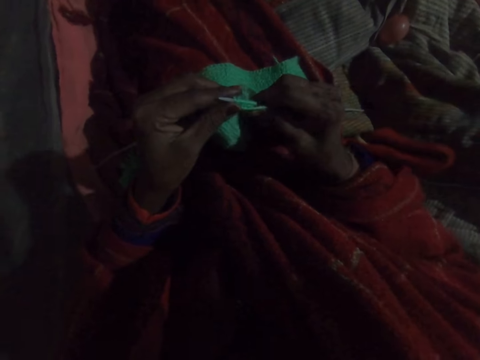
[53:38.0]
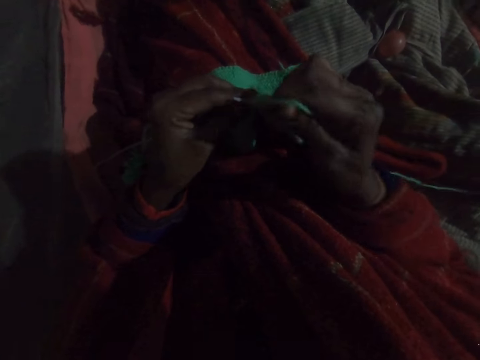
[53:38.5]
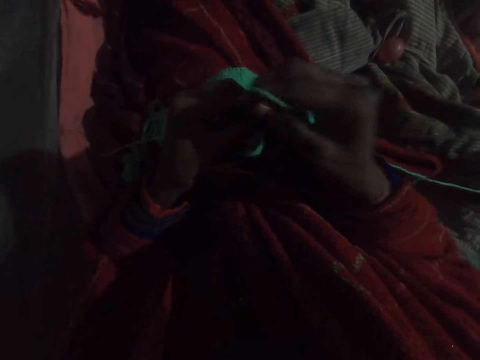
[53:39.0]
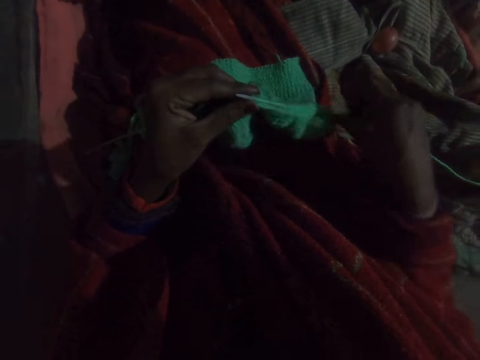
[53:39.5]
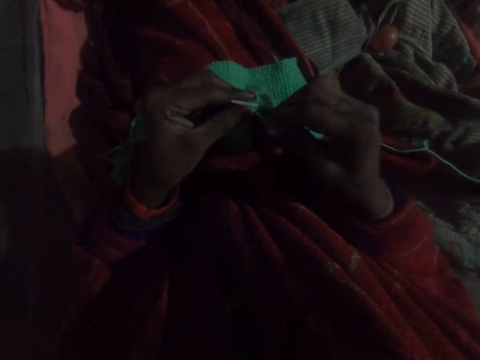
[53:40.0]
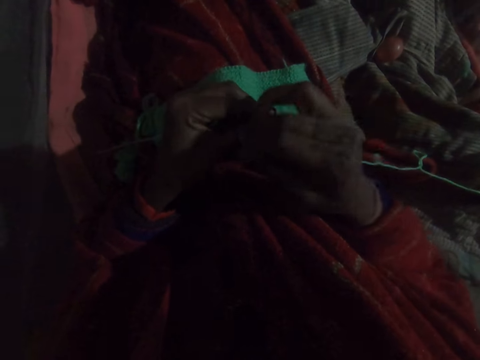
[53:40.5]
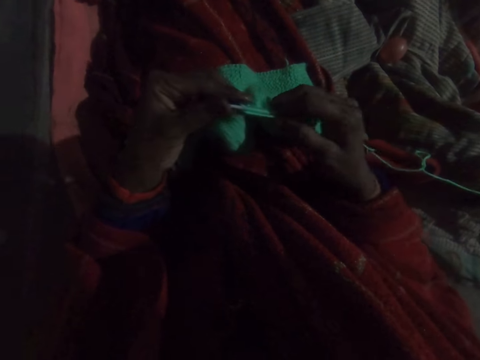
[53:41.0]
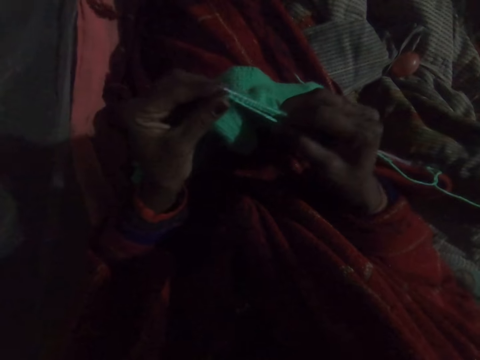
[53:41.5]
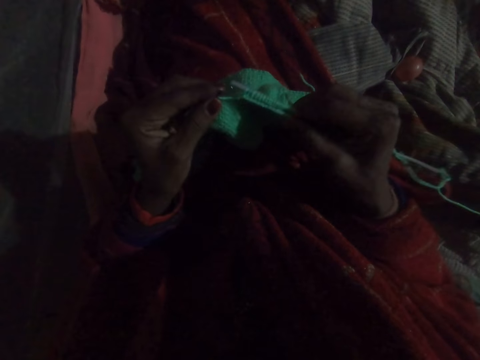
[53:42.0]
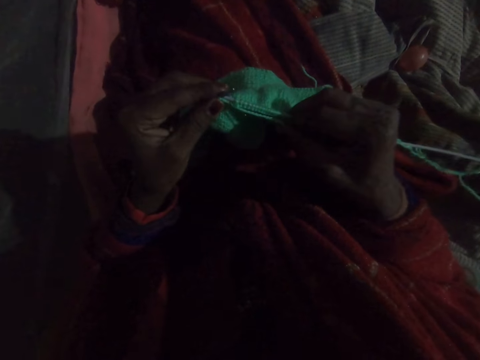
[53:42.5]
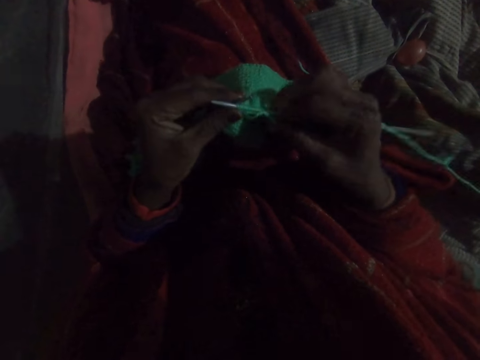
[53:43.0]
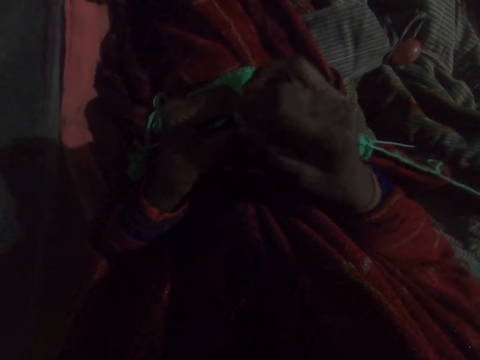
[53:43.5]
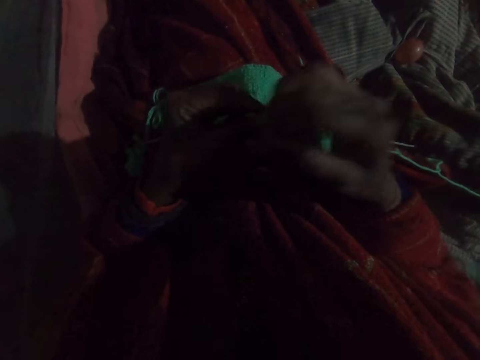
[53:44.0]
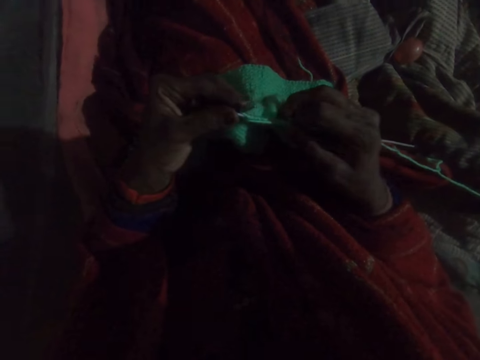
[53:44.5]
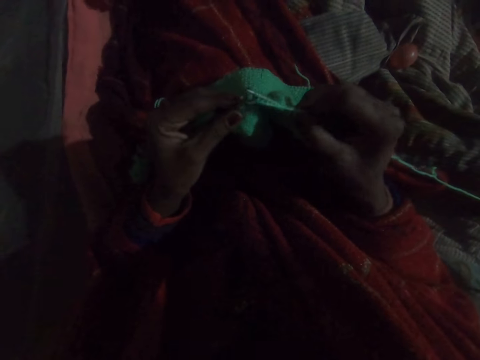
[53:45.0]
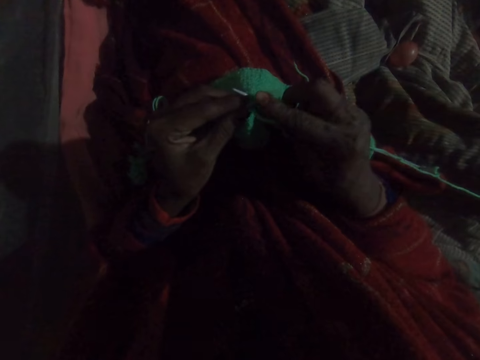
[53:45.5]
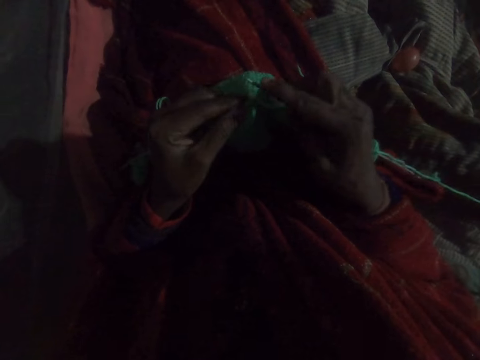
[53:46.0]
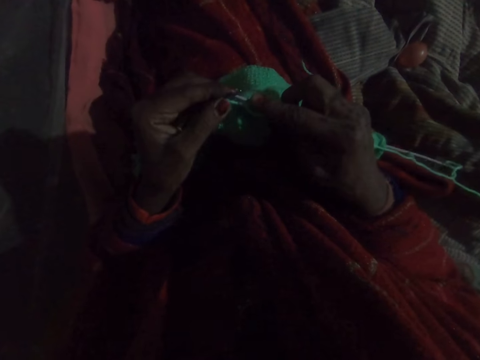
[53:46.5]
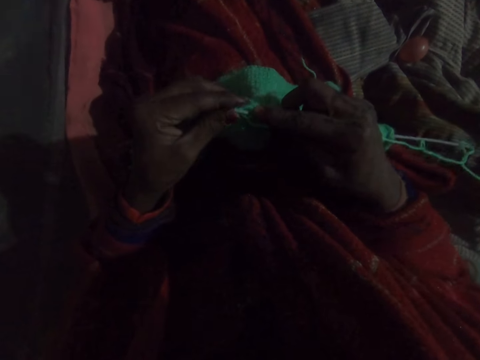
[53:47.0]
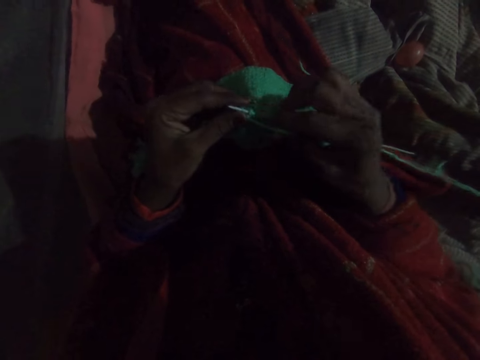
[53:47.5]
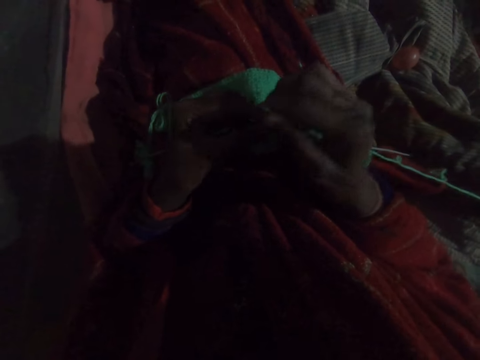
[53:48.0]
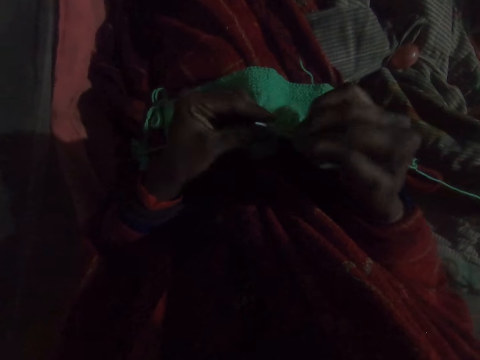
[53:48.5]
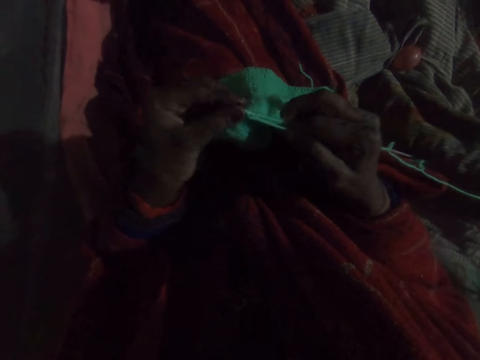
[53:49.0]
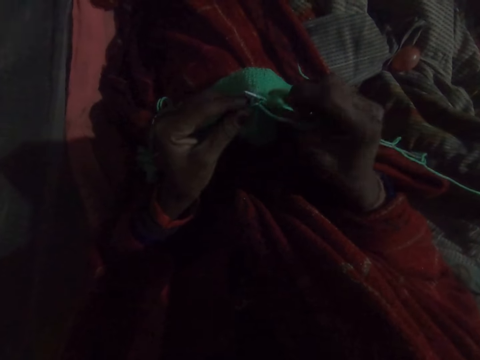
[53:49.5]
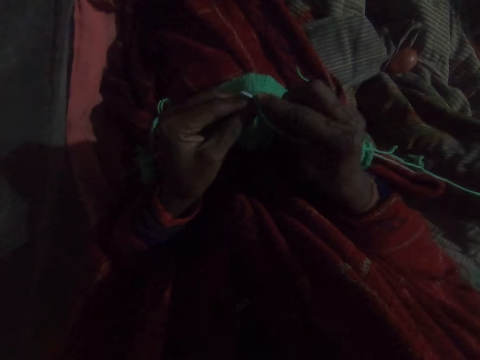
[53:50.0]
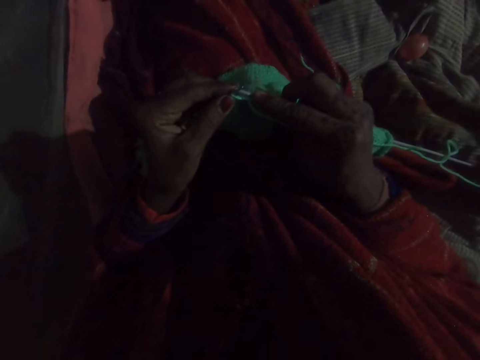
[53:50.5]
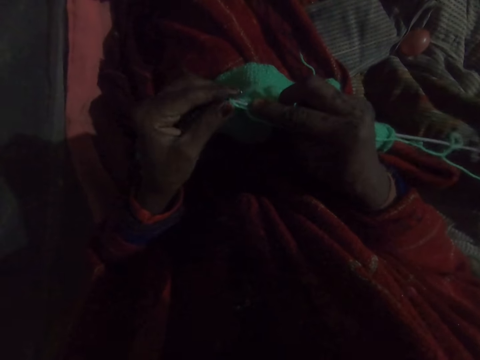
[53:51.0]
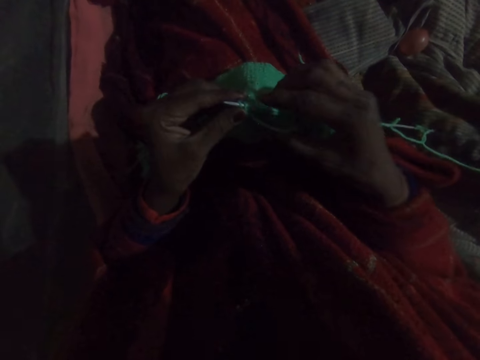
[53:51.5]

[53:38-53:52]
The camera wearer fixes the yarn on the crochet hook. They knit a crochet. They fix the yarn on the crochet hook. They knit the crochet. They fix the yarn on the crochet hook. They knit the crochet.

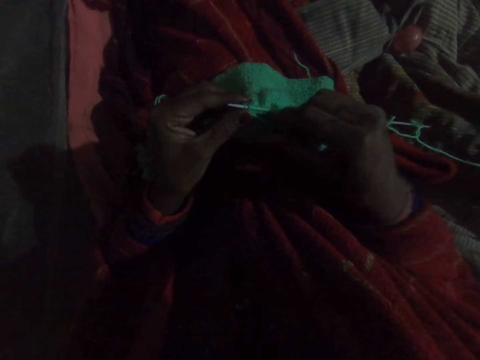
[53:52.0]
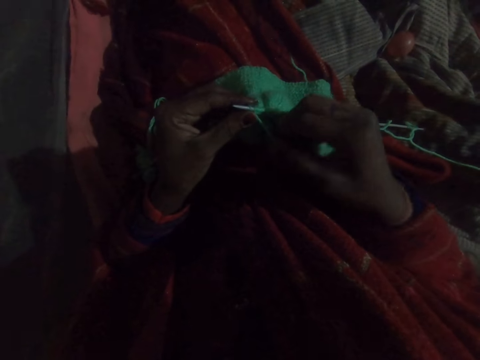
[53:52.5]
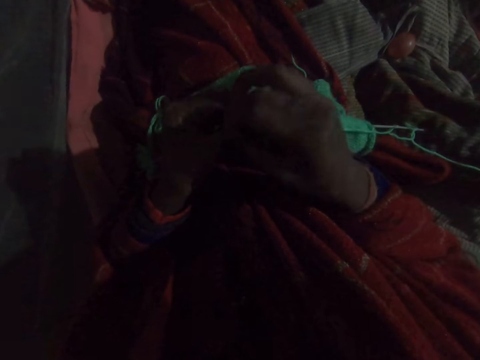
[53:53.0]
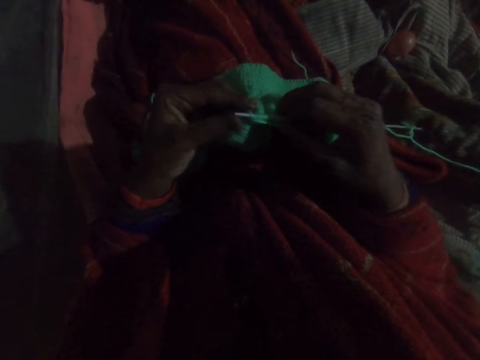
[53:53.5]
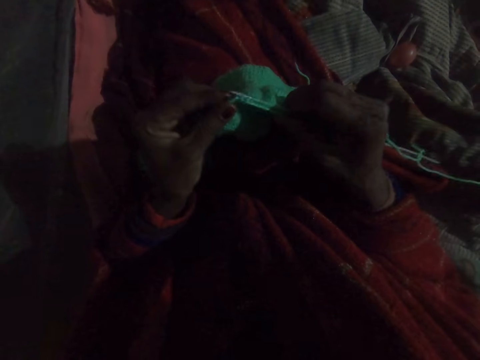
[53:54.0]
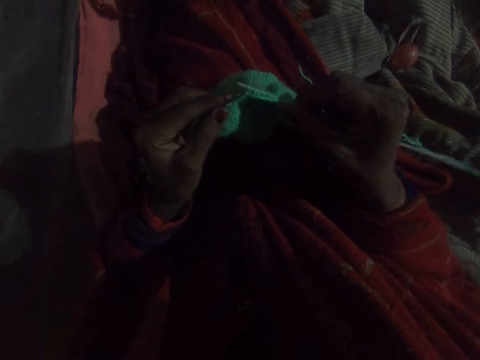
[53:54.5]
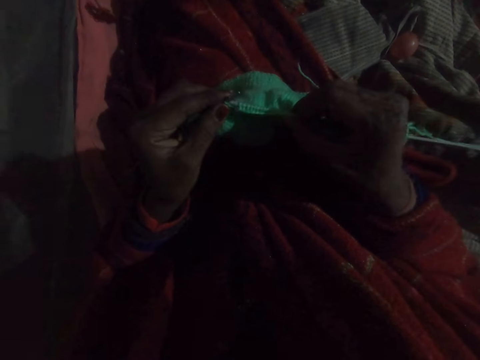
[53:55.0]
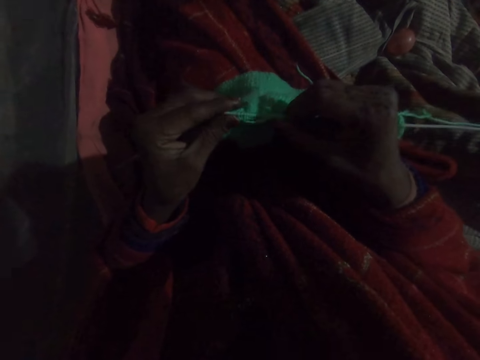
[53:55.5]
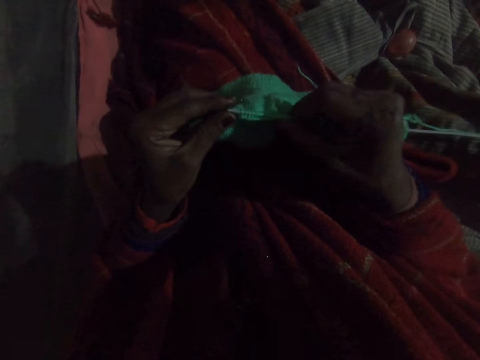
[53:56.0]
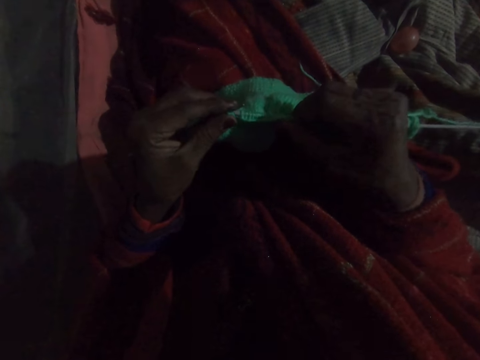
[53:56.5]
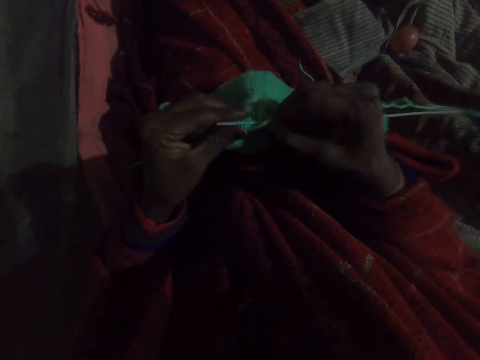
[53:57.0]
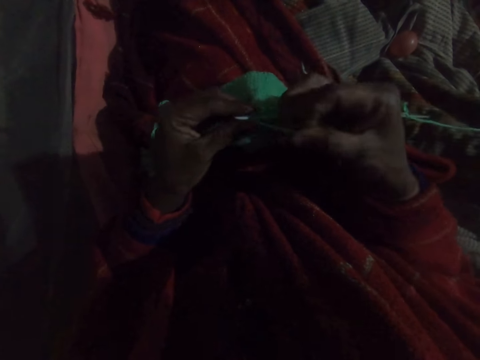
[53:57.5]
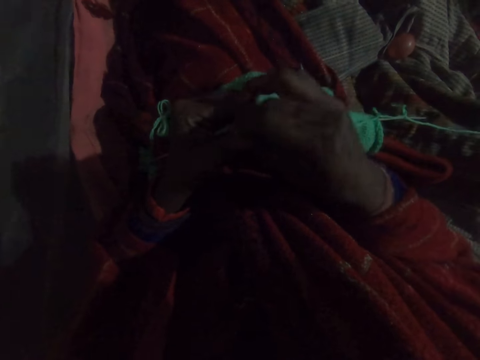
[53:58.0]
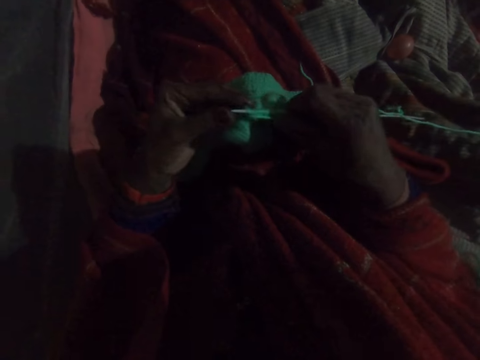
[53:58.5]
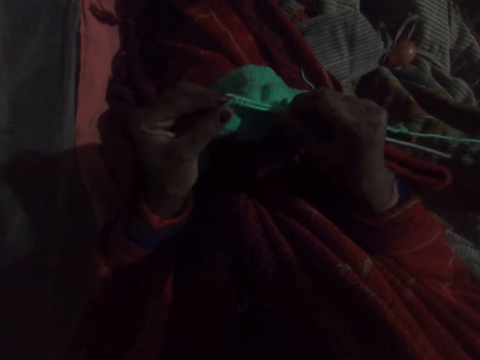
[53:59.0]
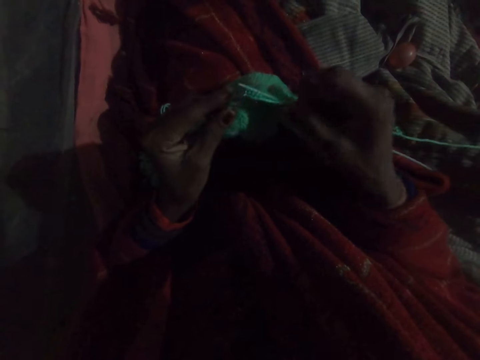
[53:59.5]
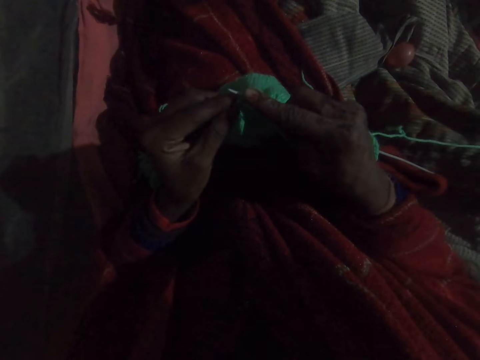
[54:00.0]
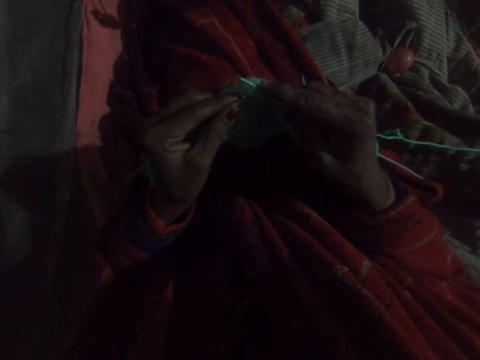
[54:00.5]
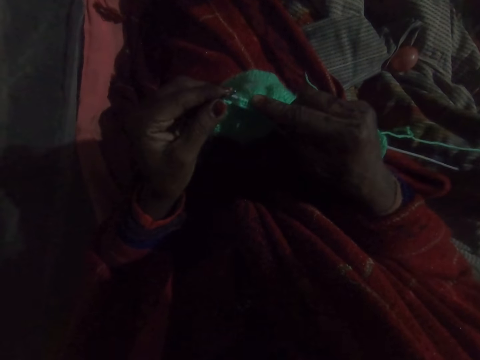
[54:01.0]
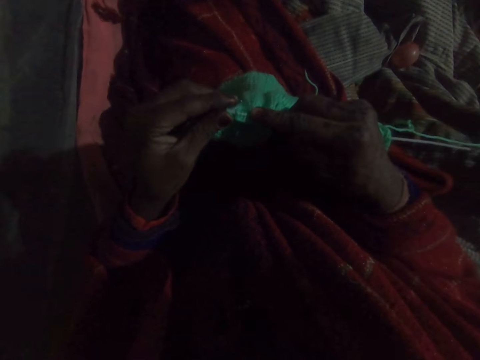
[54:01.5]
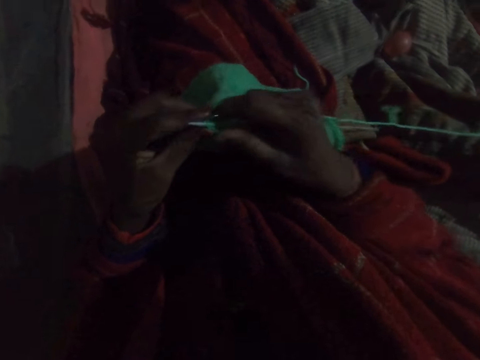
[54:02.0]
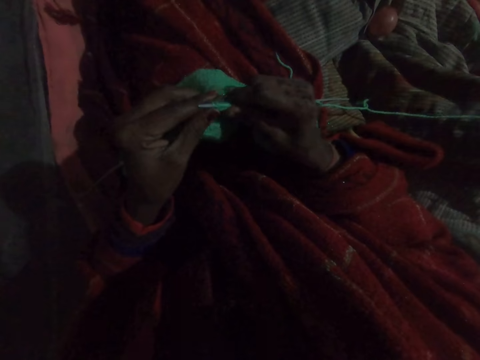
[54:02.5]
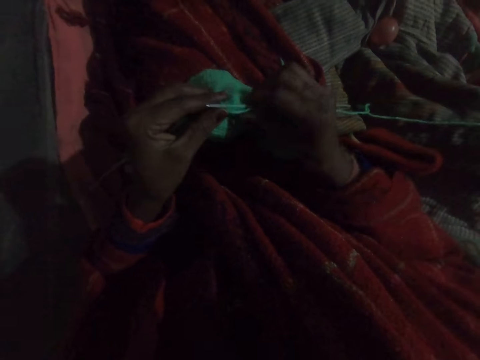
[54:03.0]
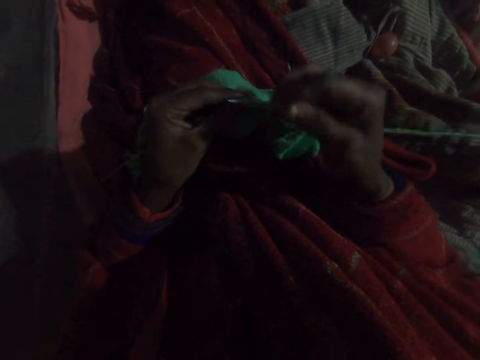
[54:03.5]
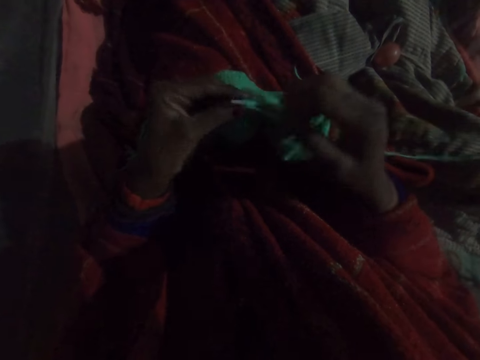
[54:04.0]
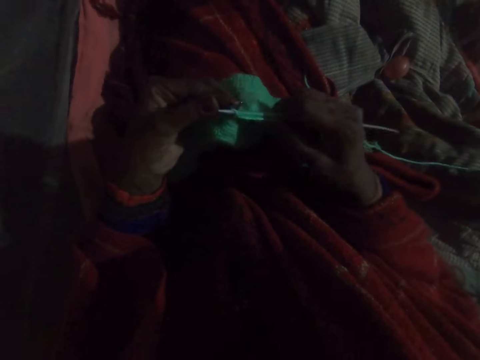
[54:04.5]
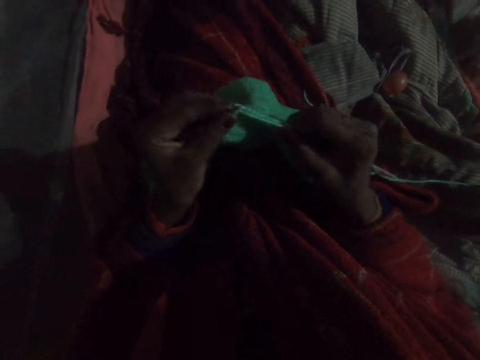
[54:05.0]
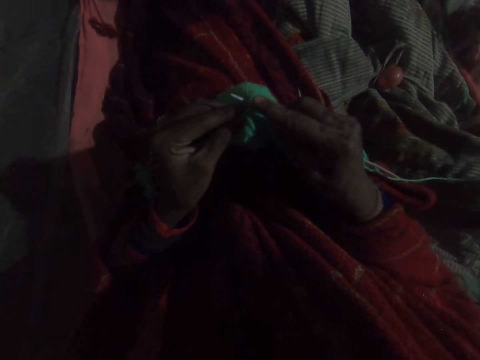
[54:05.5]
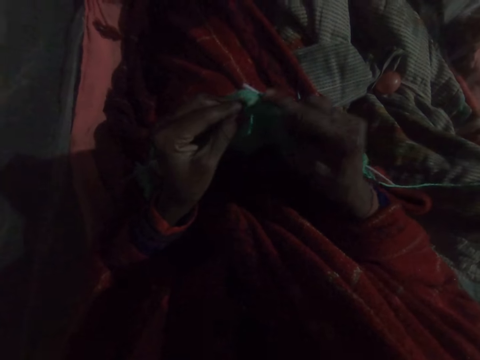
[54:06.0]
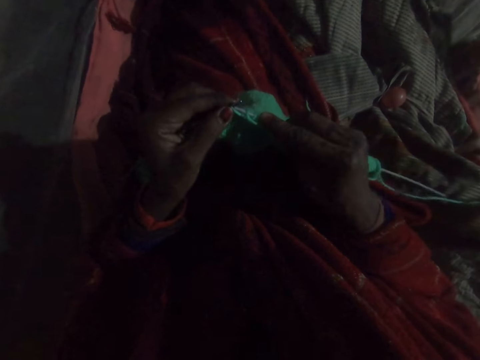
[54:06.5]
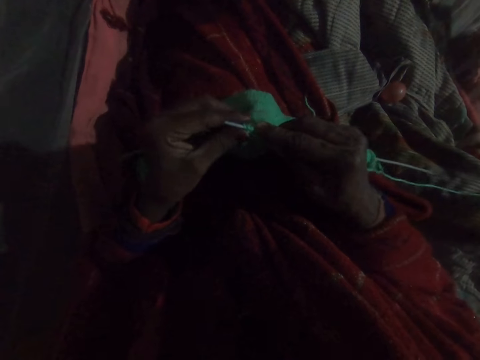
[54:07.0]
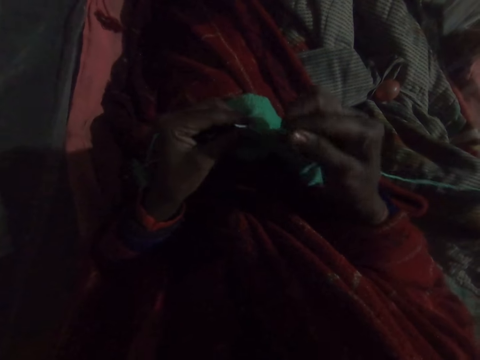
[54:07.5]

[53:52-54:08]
The camera wearer fixes the yarn on the crochet hook. They knit a crochet. They fix the yarn on the crochet hook. They knit the crochet. They fix the yarn on the crochet hook. They knit the crochet.
